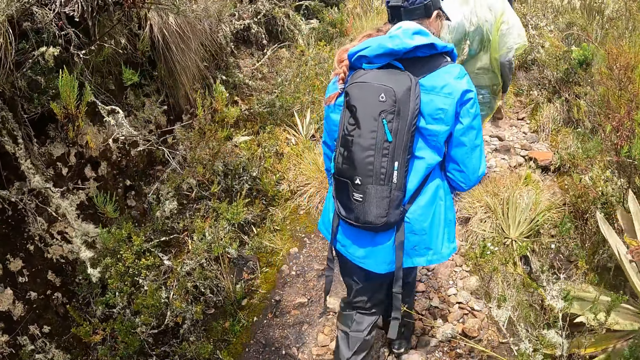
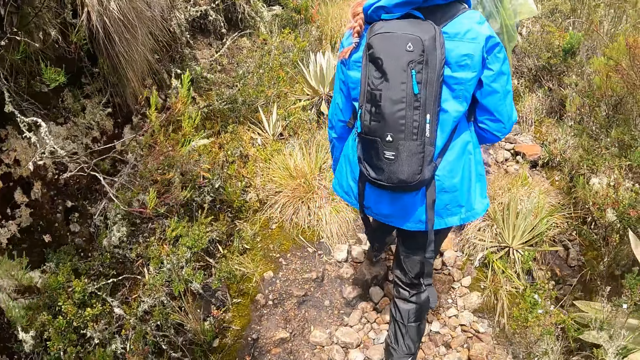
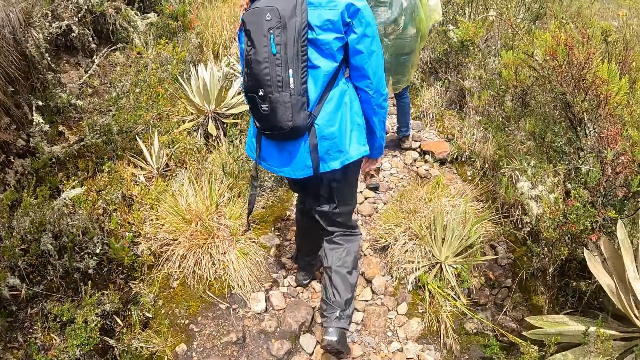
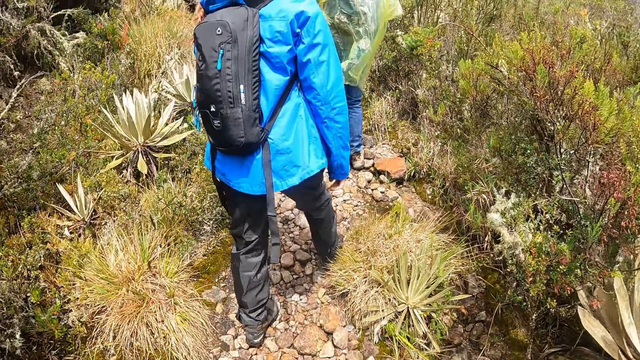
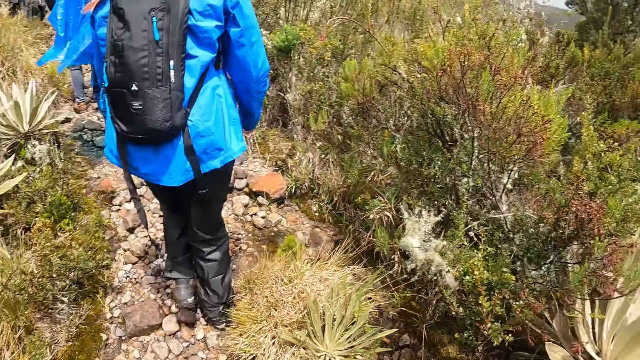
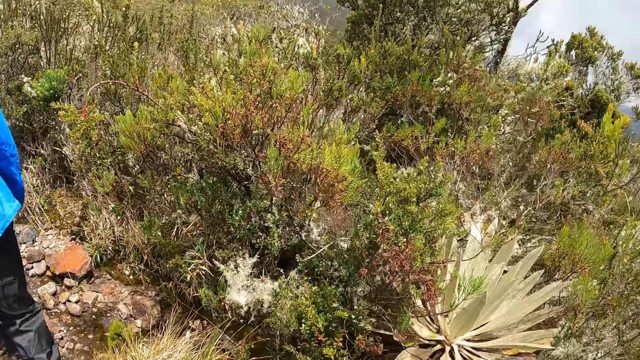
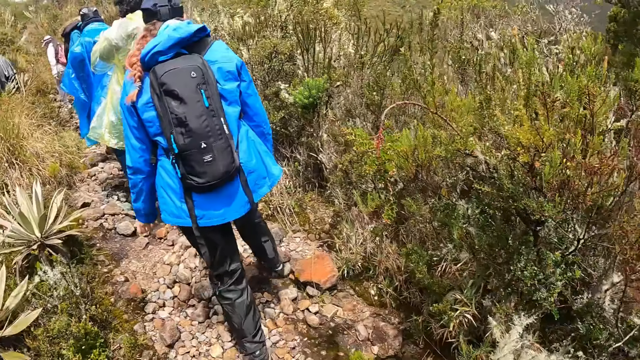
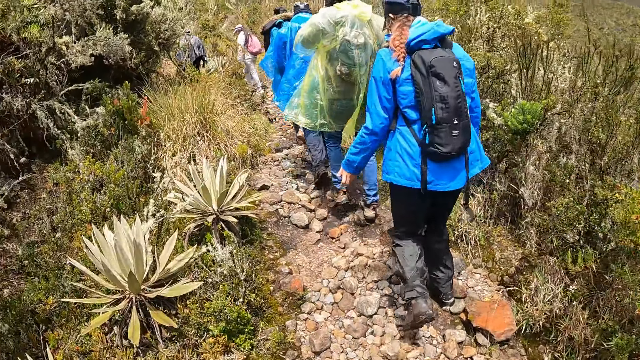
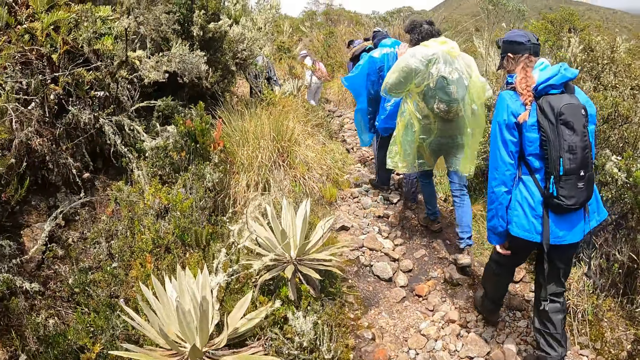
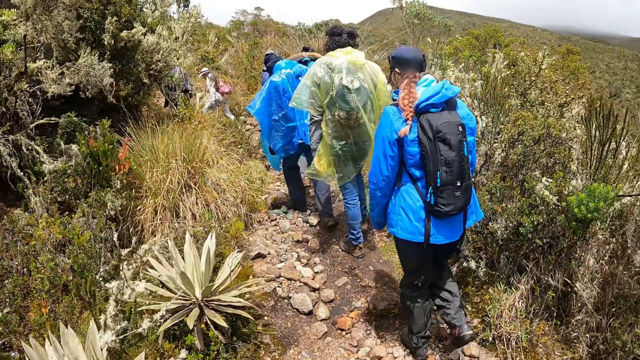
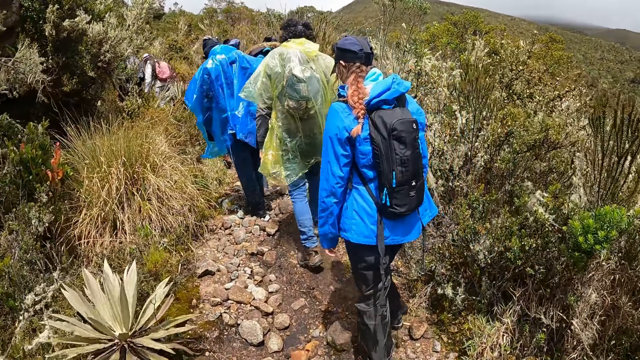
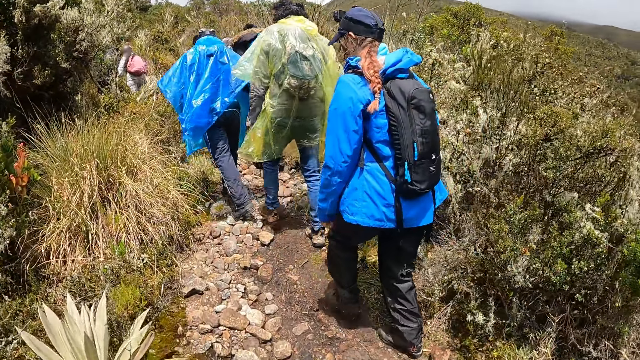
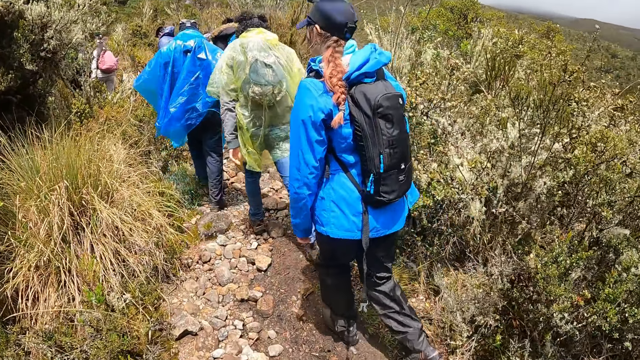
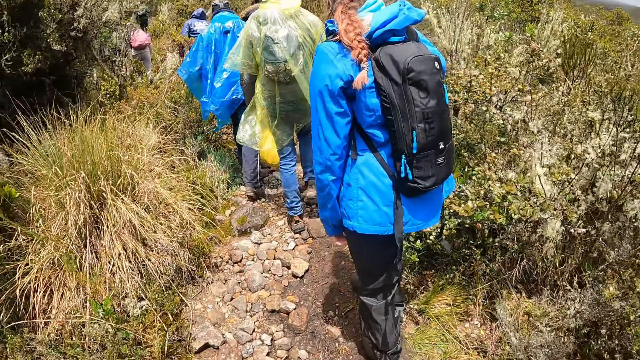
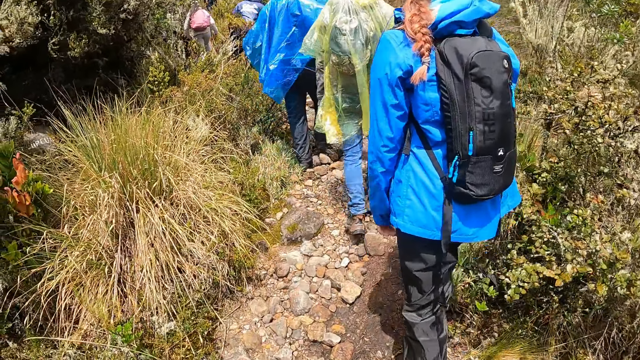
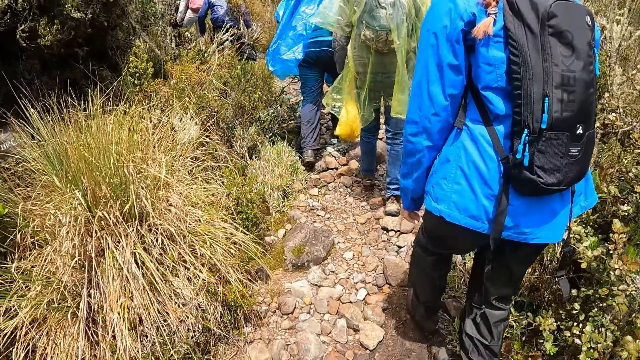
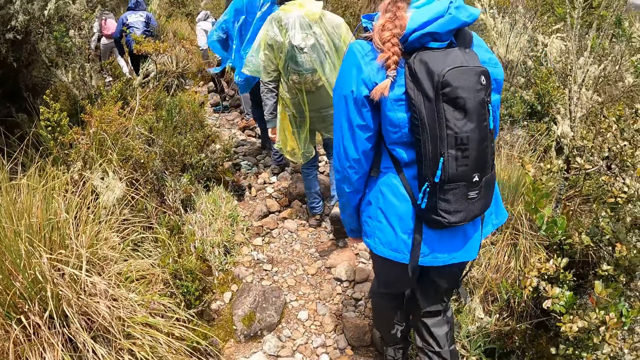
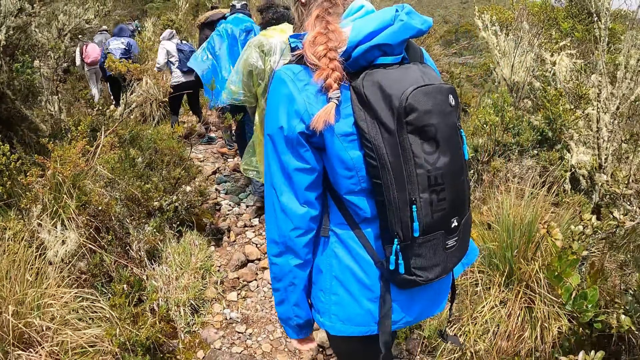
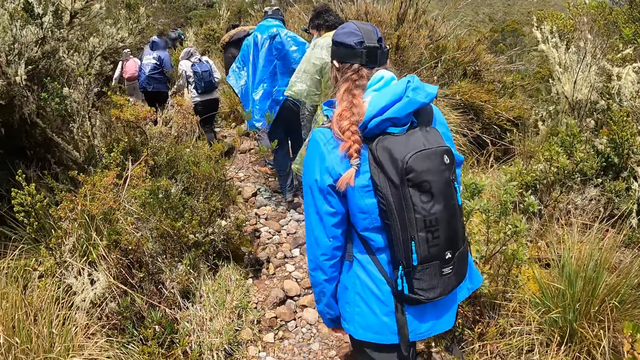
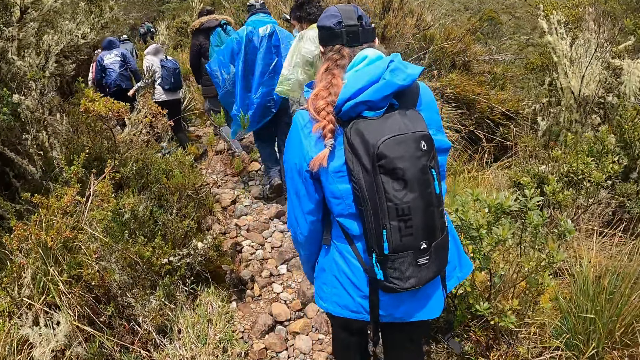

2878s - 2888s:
The camera wearer looks around. They walk around.

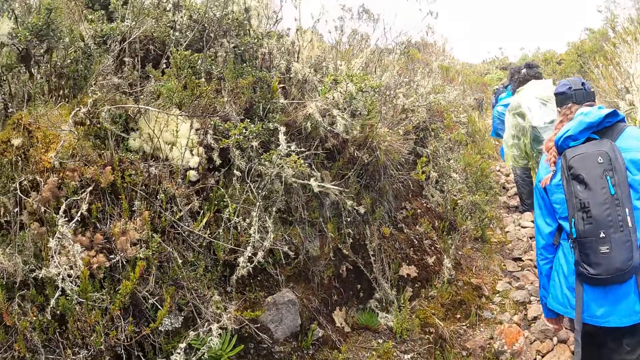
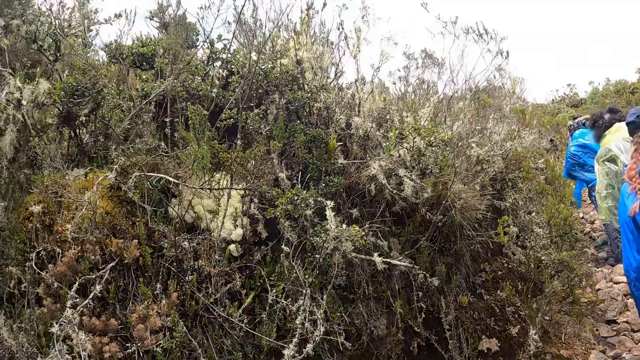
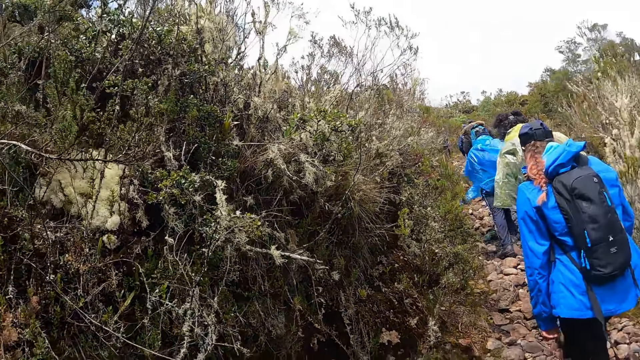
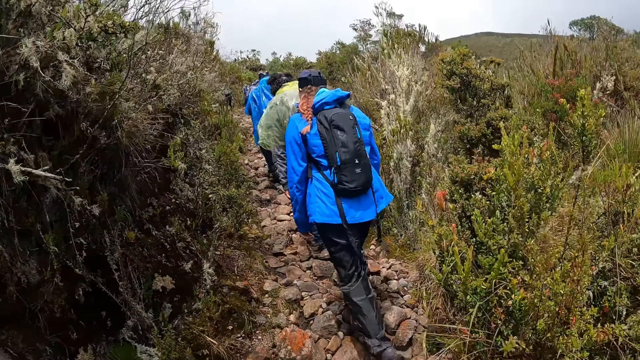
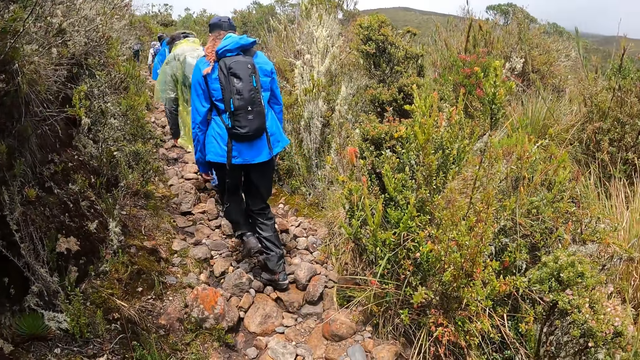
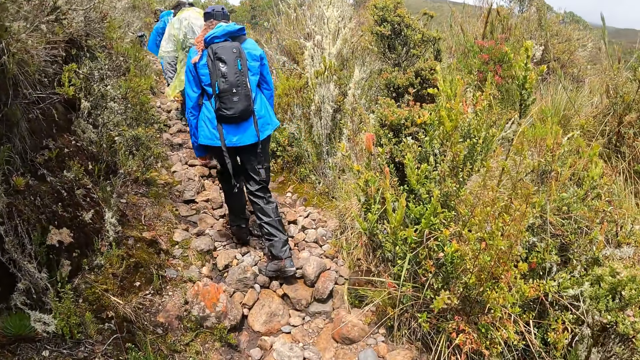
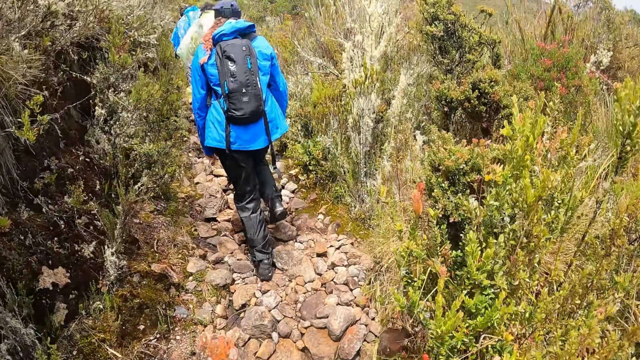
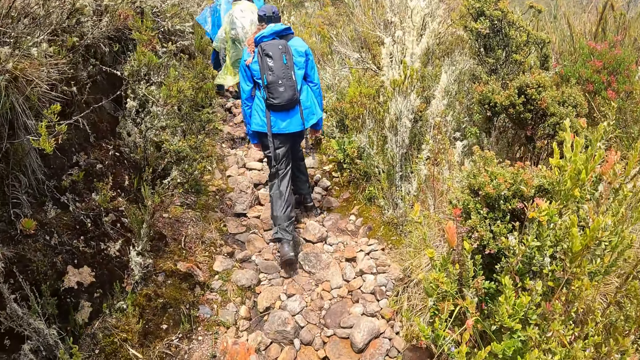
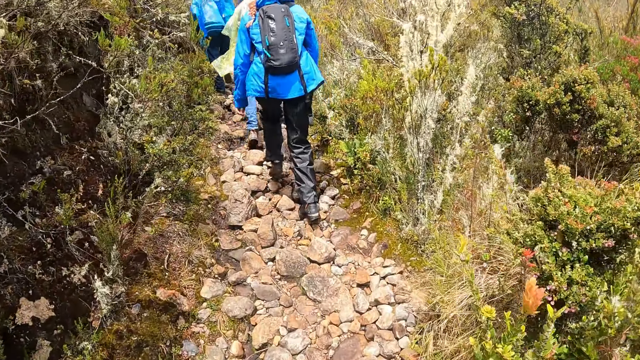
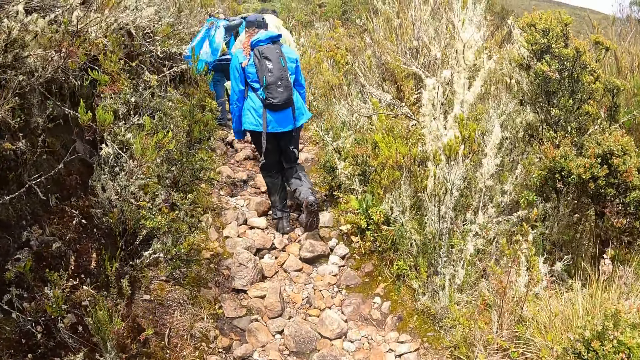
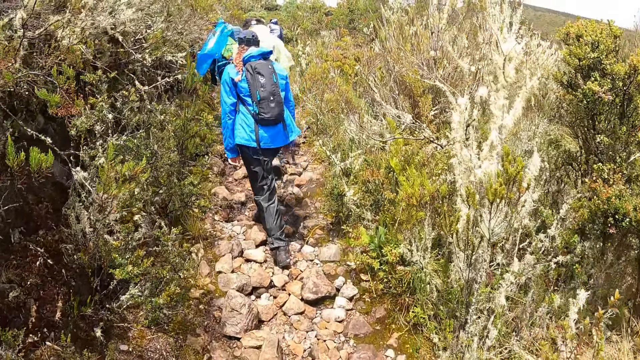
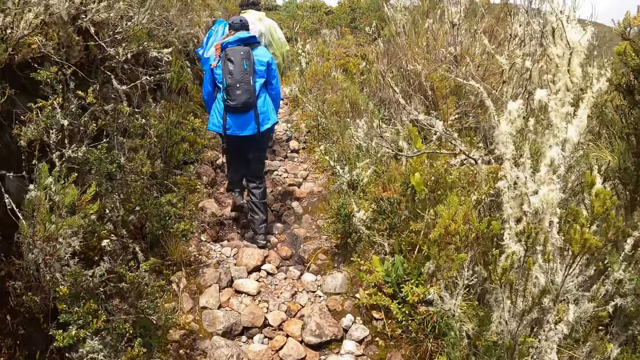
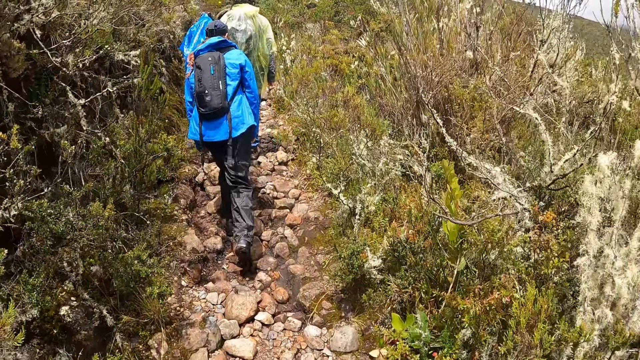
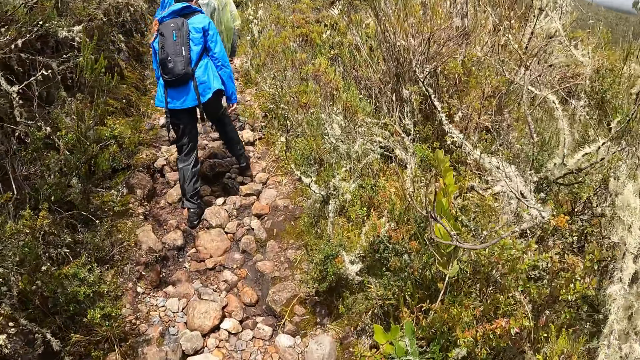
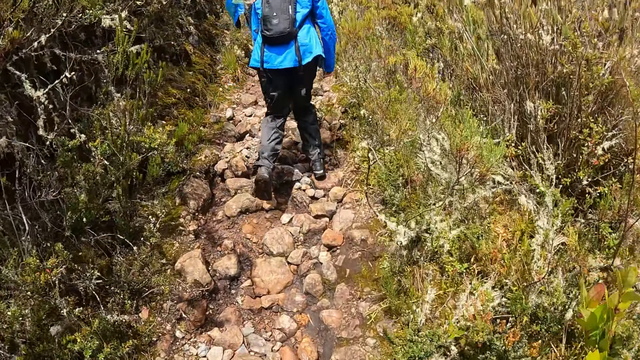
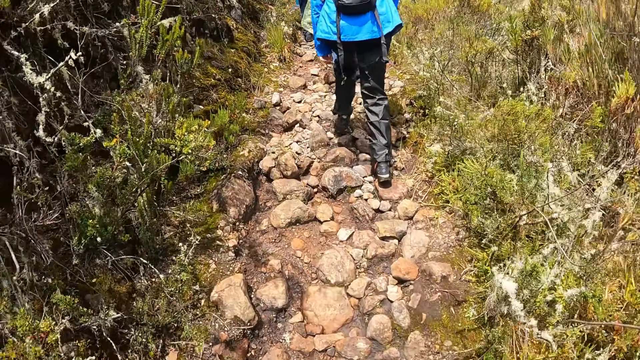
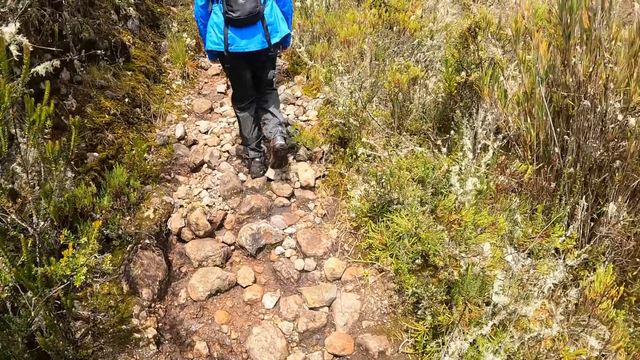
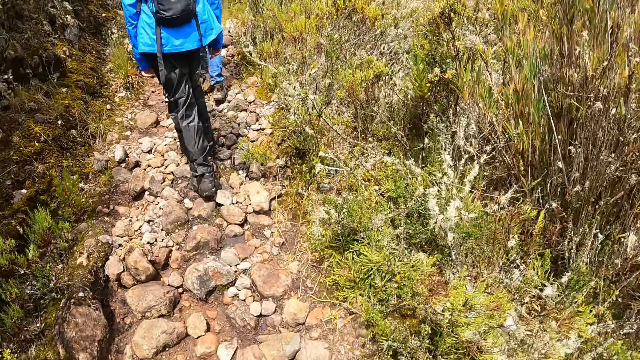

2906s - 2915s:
The camera wearer looks around. They walk around.

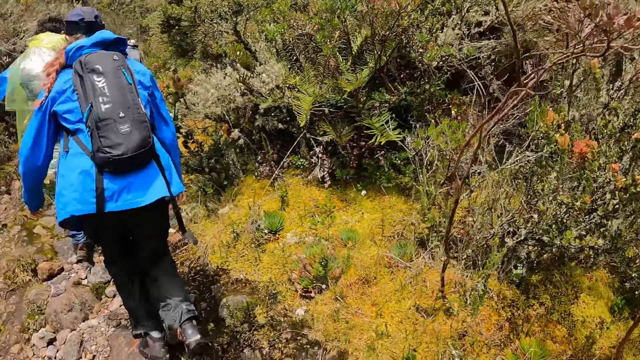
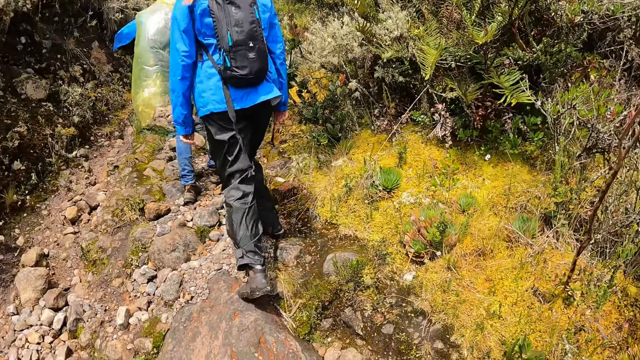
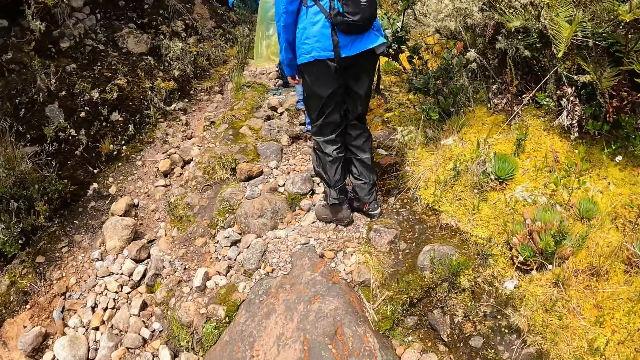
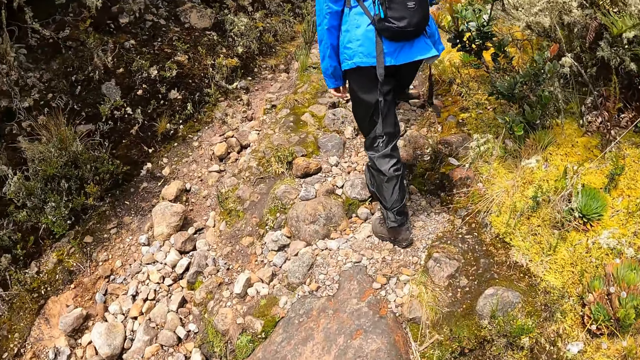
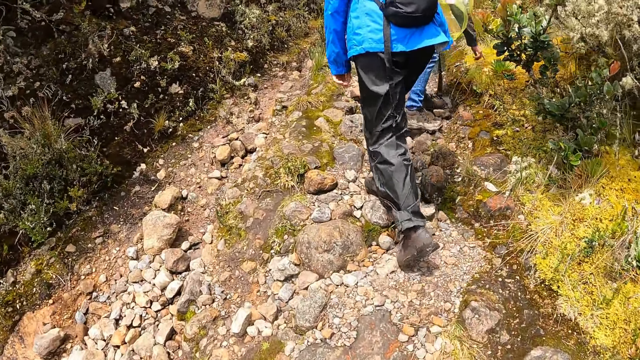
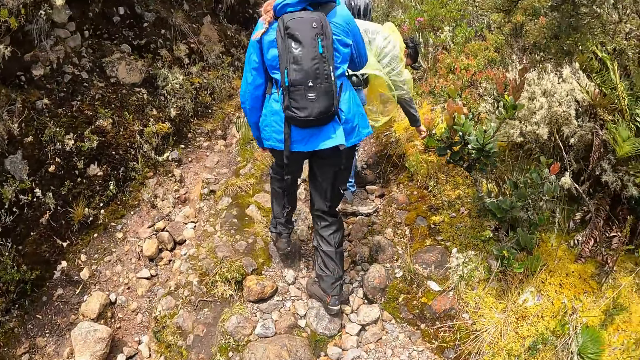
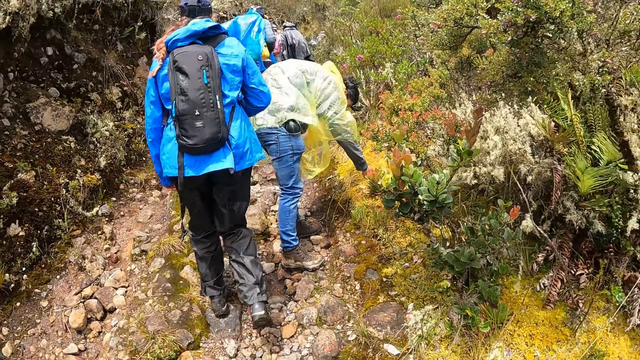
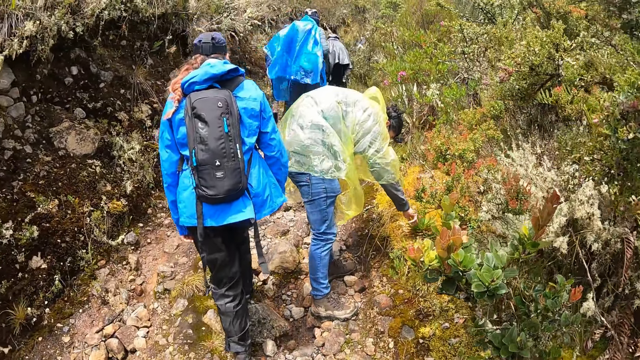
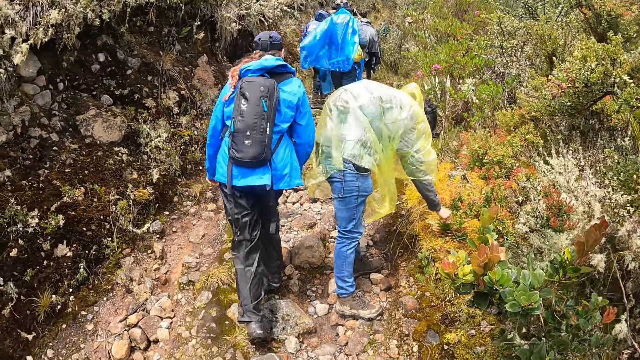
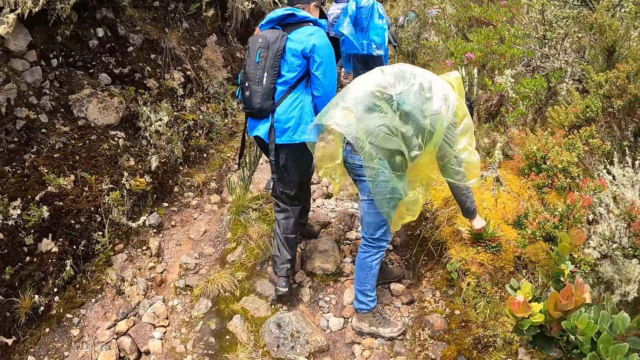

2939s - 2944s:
The man touches the flower with his right hand.
